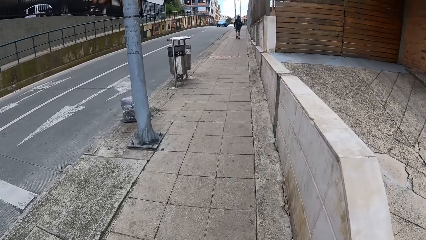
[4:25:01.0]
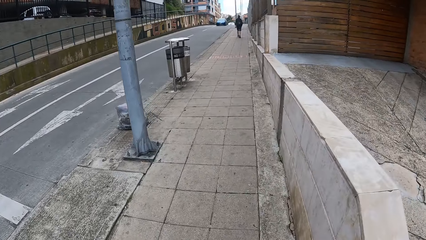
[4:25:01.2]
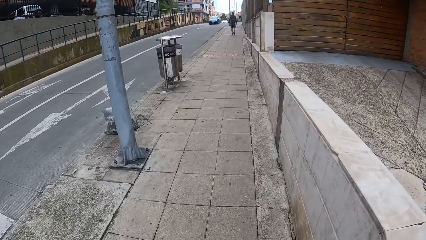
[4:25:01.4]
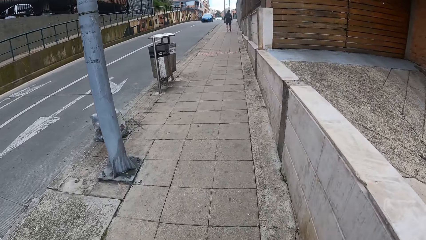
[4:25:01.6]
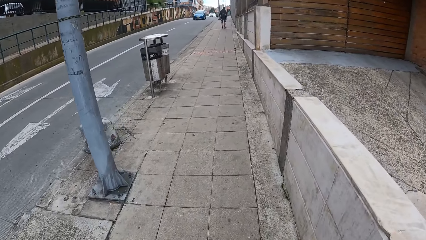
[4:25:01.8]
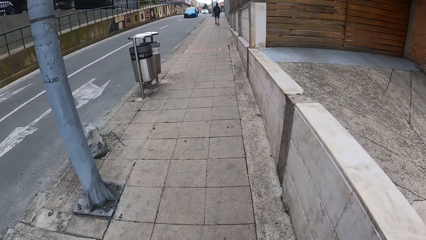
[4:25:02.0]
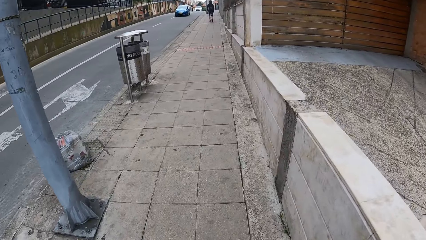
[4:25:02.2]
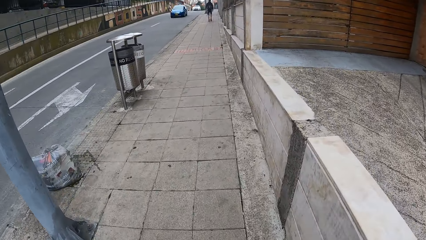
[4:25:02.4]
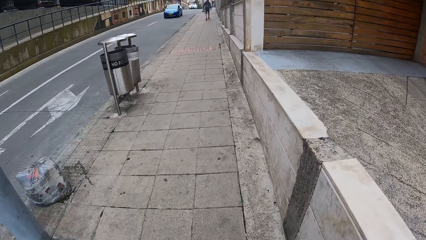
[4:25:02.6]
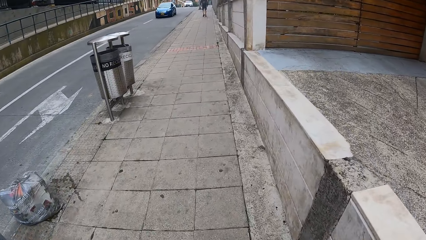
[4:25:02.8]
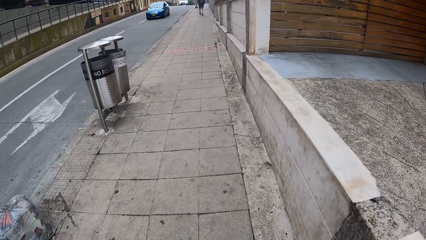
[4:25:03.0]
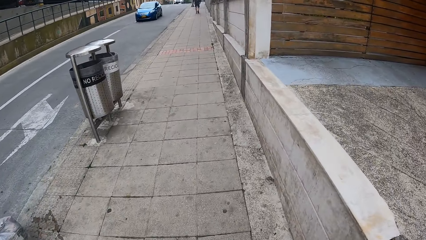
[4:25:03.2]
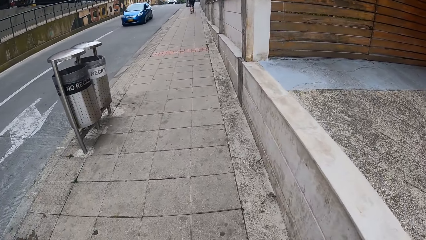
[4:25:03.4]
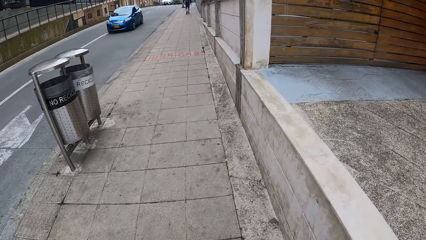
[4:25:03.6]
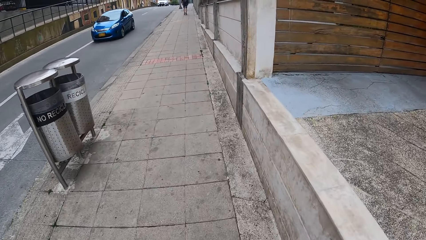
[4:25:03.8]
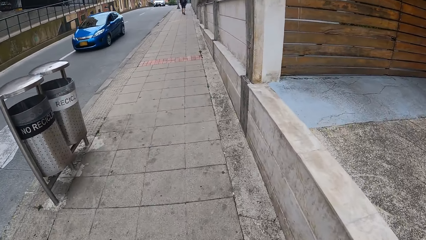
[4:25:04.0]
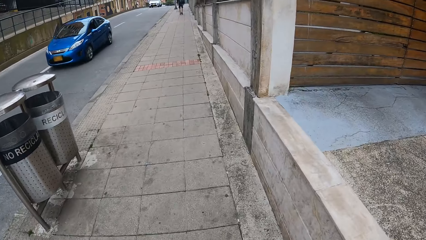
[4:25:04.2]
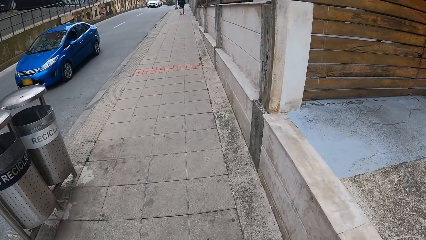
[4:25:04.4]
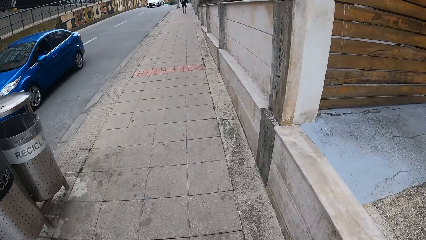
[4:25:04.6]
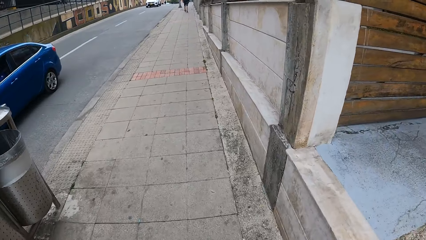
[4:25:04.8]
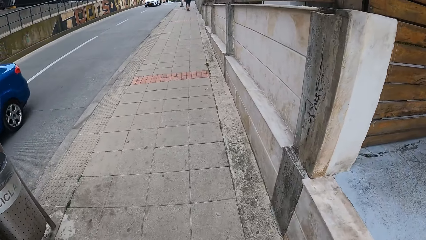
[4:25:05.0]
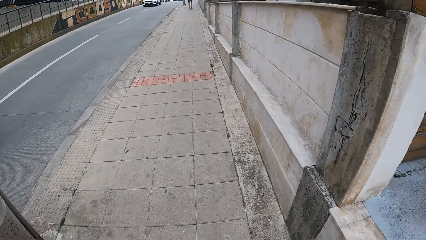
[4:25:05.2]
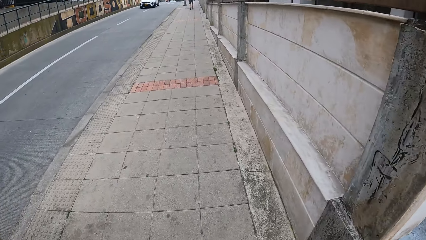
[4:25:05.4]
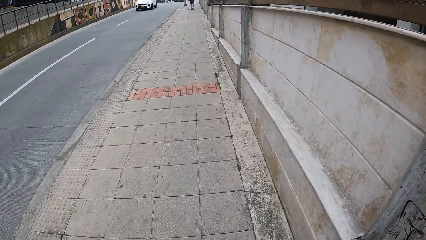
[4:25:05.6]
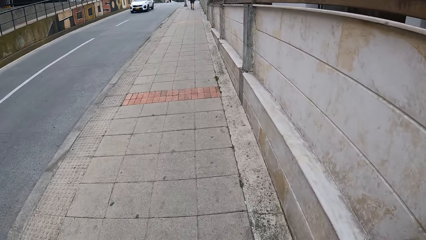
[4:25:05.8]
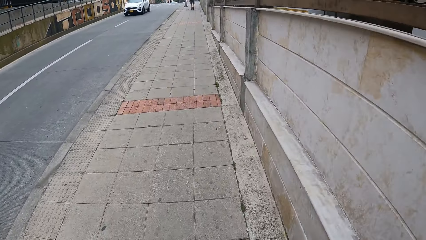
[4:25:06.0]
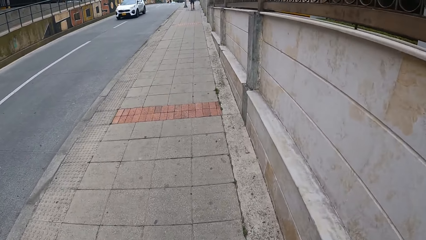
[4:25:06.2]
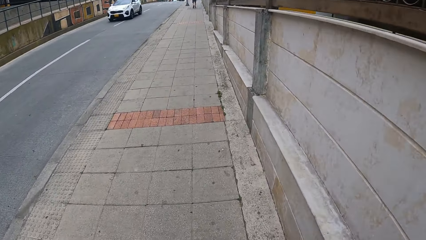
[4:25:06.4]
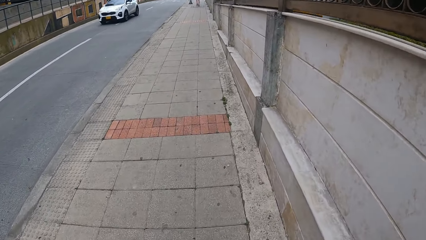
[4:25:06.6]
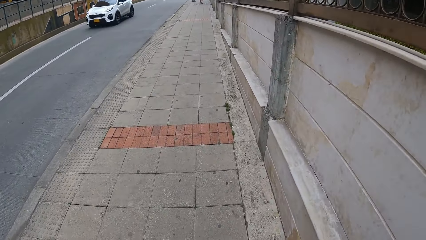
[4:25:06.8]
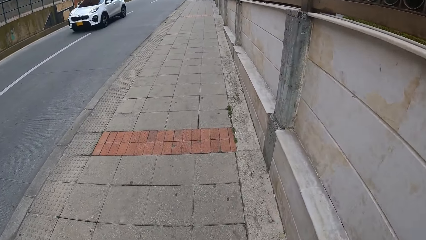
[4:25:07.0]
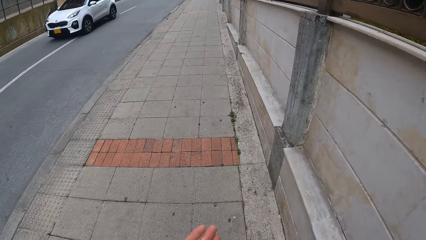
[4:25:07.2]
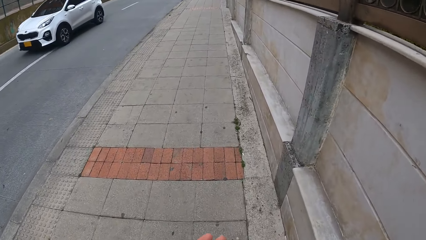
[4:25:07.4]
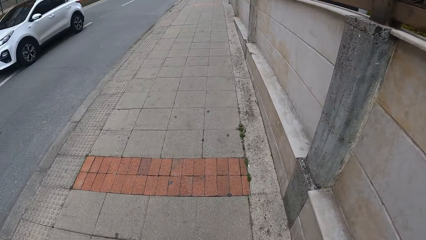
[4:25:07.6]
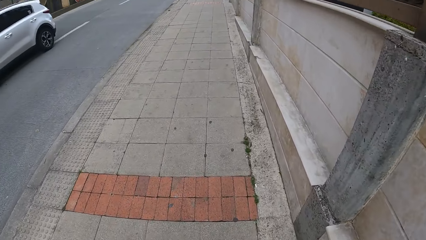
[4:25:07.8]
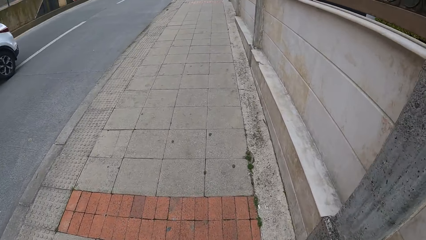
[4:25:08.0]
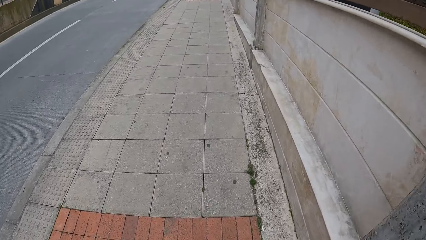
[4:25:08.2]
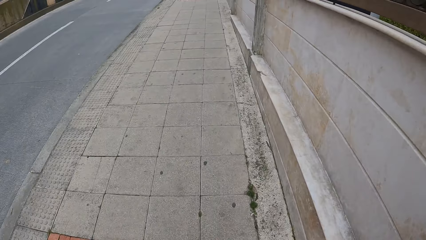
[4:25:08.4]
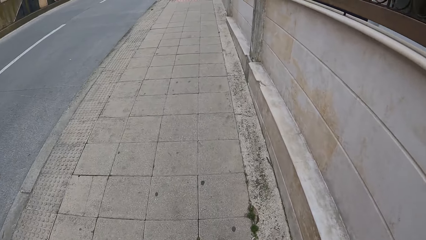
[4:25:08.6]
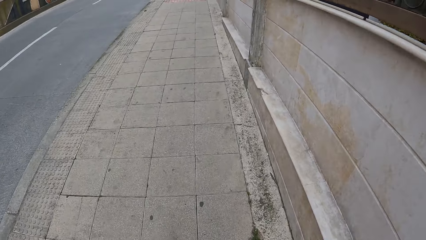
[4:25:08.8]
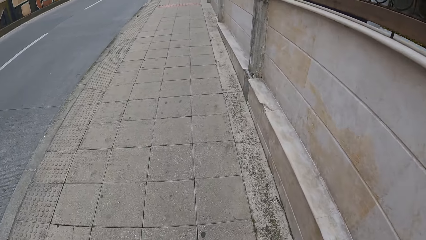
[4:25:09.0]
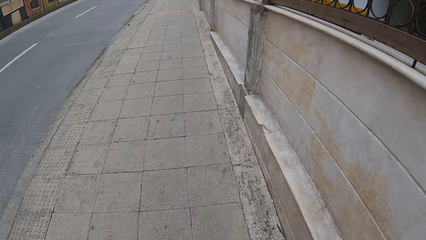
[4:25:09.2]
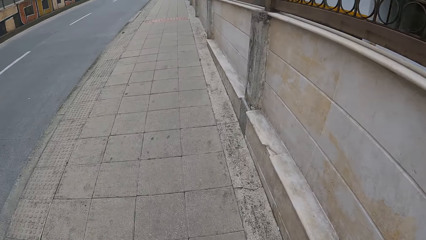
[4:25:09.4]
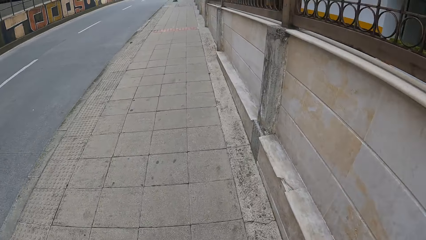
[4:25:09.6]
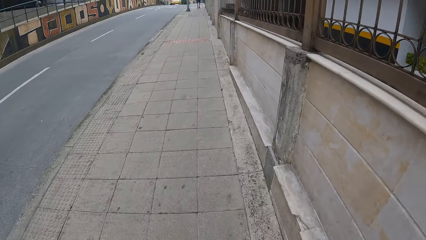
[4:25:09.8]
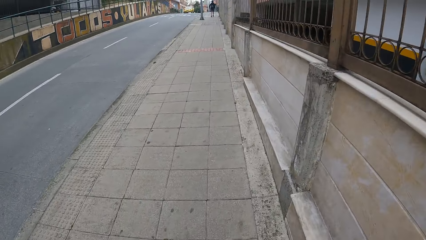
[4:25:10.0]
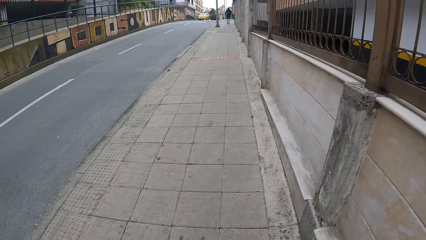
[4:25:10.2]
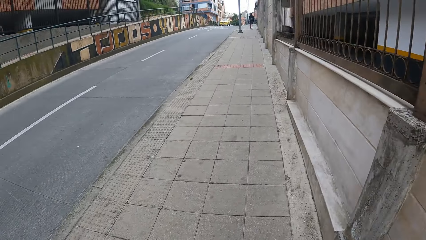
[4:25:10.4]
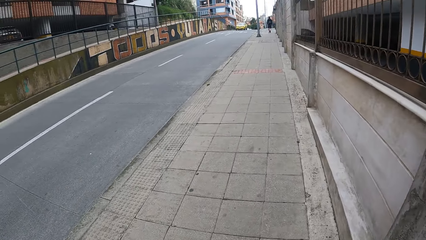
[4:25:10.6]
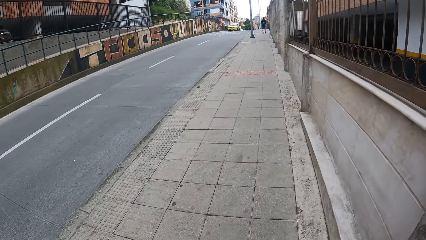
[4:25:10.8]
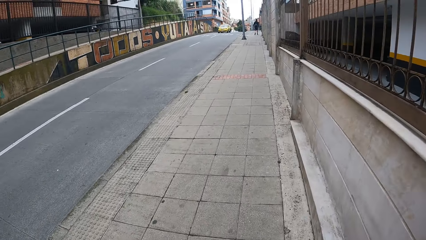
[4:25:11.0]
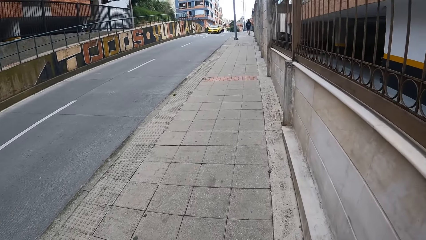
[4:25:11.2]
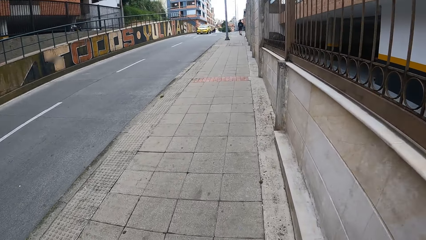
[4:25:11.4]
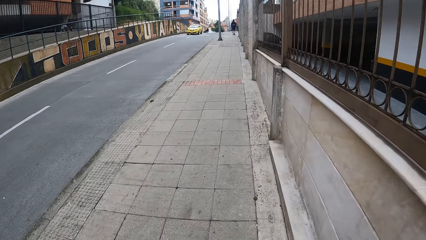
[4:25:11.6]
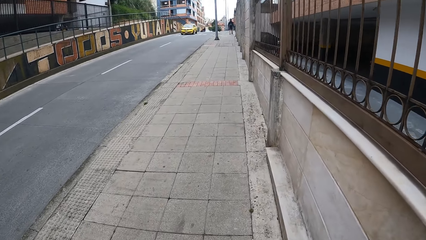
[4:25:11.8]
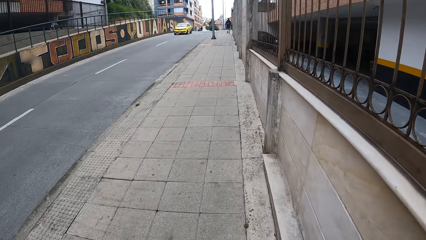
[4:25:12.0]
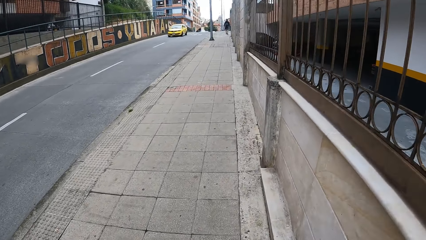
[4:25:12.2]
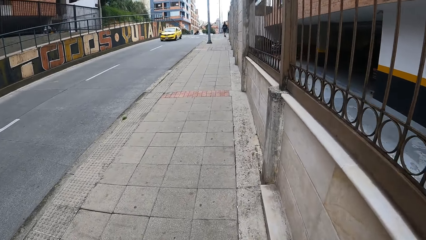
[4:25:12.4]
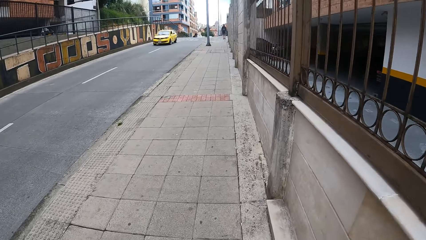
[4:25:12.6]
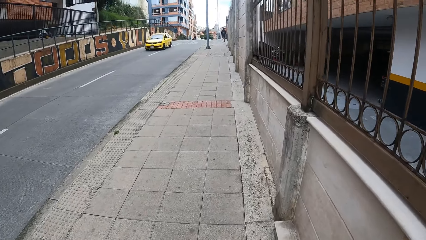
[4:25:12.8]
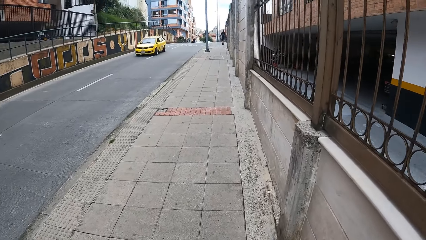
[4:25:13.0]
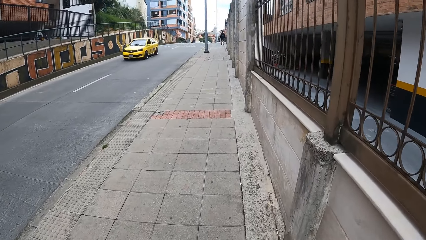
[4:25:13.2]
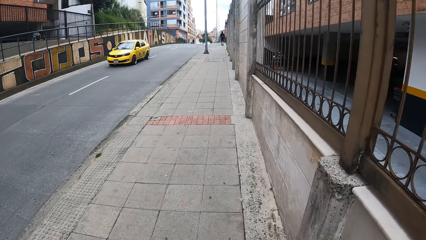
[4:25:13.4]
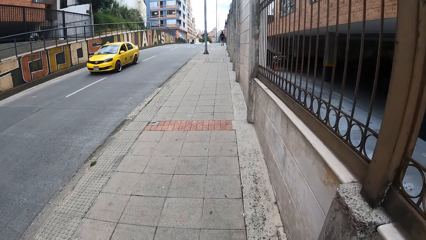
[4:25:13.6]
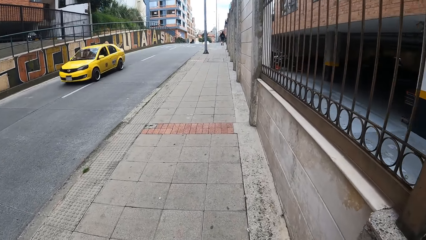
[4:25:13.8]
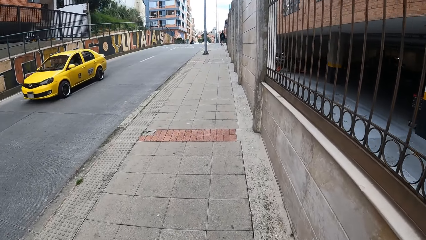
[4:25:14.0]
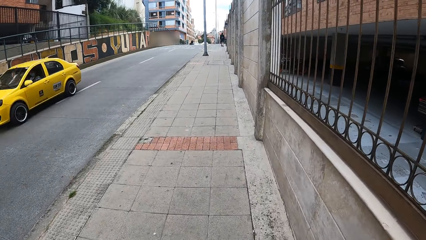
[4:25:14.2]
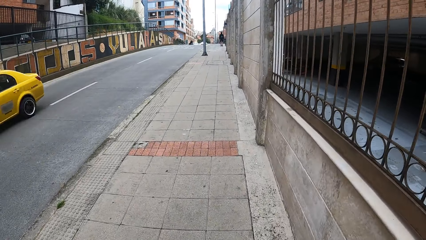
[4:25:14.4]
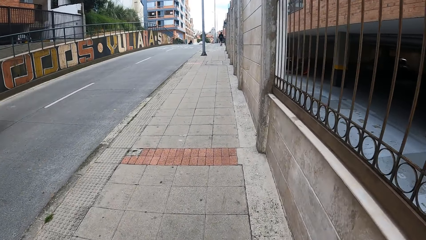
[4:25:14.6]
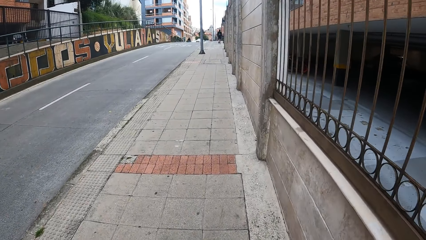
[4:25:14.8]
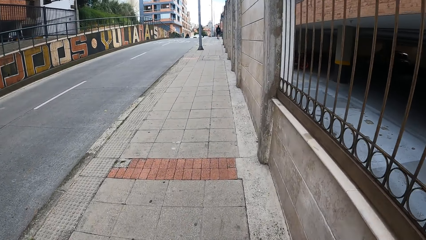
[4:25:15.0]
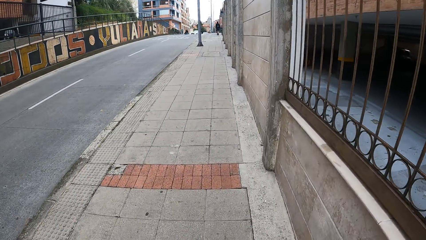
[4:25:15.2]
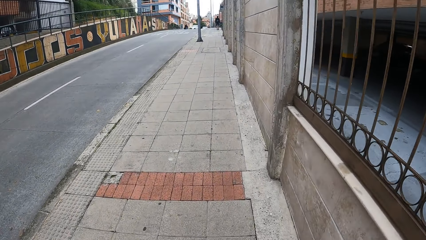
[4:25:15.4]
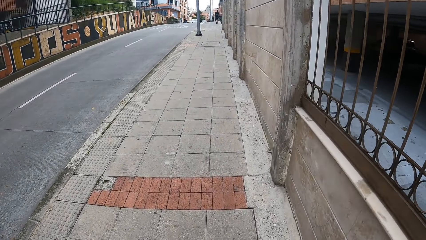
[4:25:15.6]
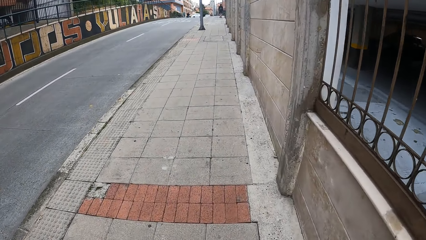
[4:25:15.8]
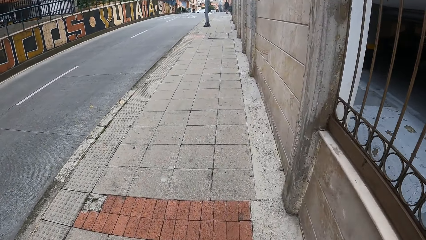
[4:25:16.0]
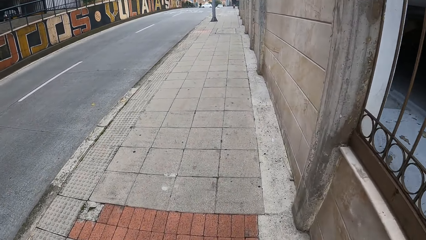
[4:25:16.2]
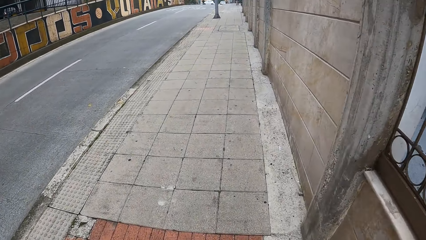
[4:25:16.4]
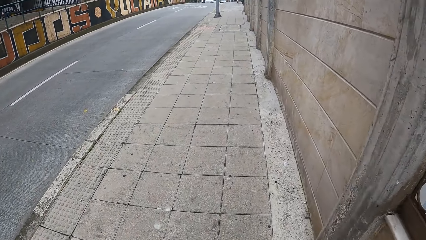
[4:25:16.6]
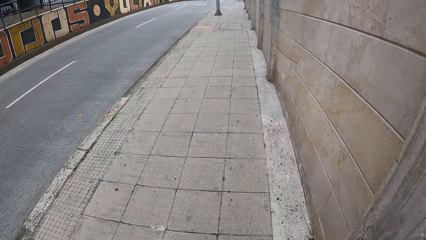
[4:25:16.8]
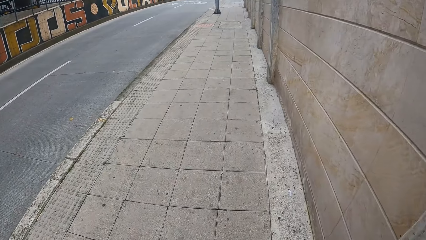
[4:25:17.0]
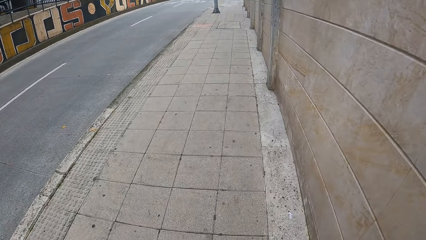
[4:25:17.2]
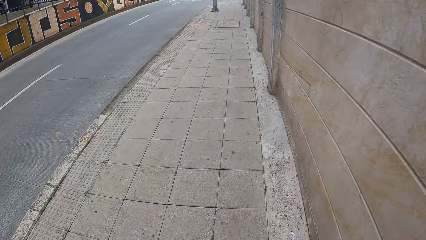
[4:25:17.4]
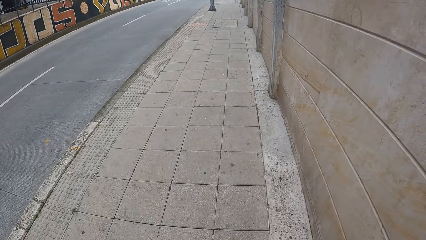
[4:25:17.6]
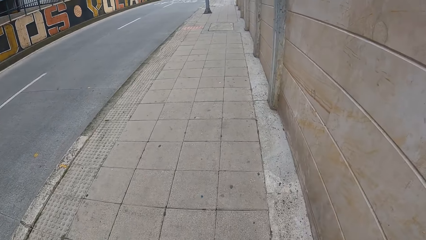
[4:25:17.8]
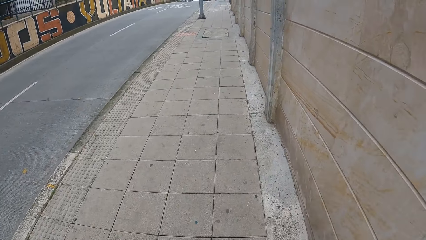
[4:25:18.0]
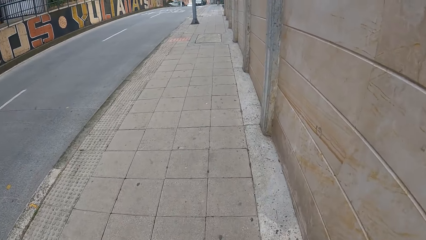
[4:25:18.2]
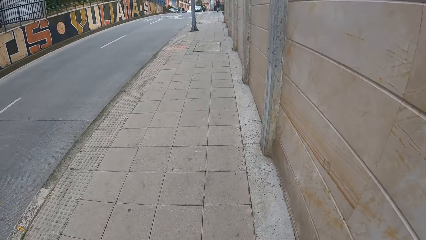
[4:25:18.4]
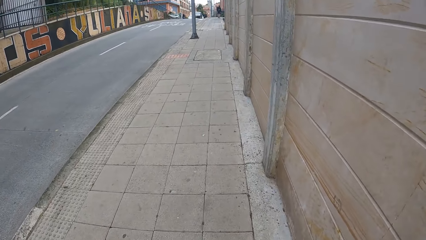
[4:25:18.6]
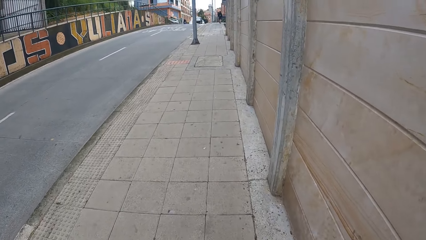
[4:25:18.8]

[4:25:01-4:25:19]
A car drives past the camera wearer repeatedly.
